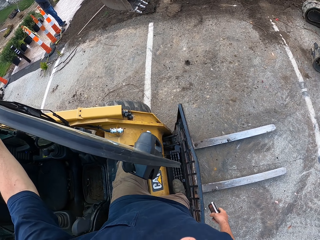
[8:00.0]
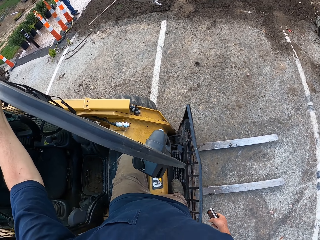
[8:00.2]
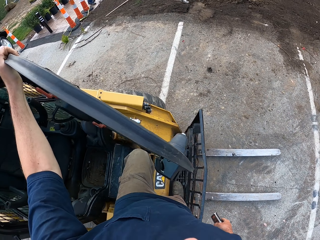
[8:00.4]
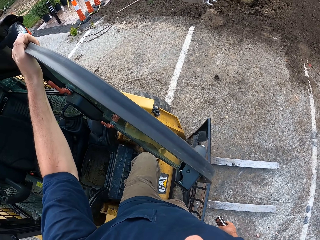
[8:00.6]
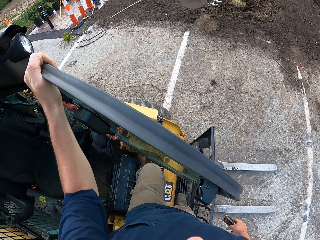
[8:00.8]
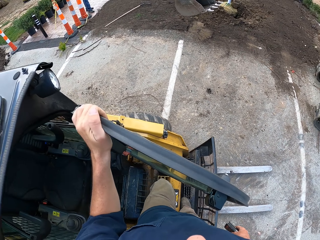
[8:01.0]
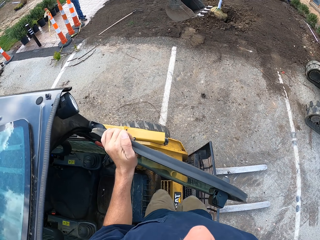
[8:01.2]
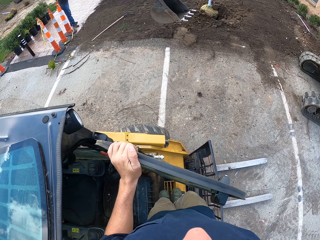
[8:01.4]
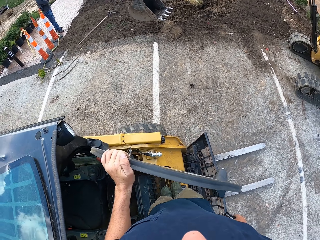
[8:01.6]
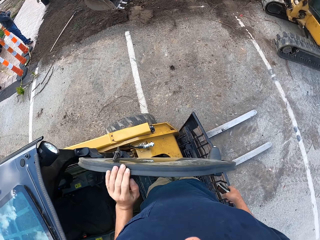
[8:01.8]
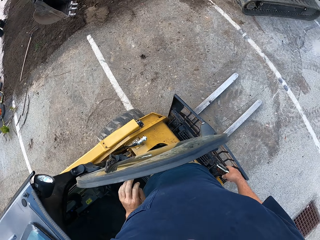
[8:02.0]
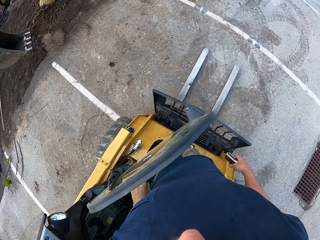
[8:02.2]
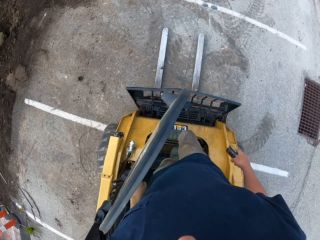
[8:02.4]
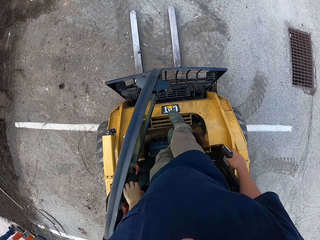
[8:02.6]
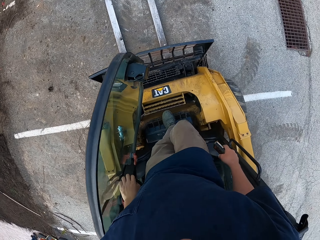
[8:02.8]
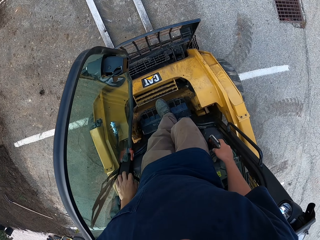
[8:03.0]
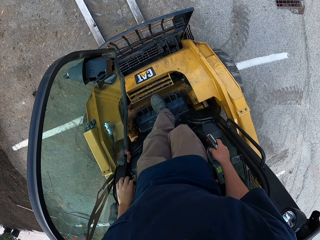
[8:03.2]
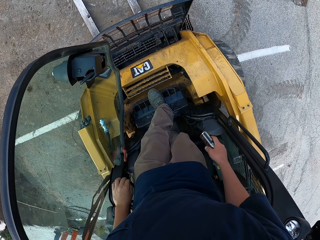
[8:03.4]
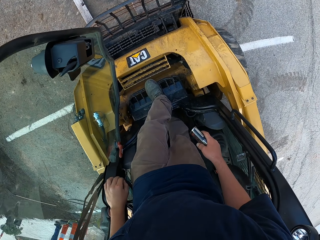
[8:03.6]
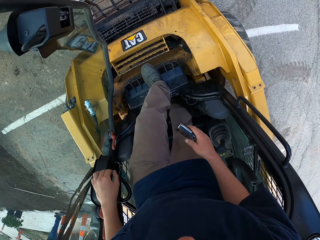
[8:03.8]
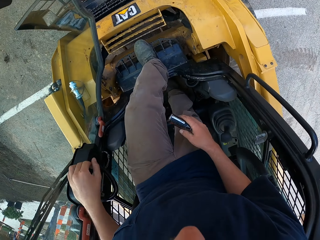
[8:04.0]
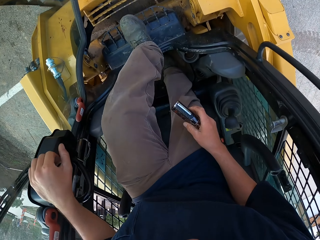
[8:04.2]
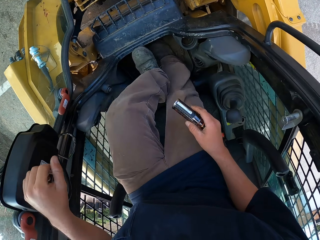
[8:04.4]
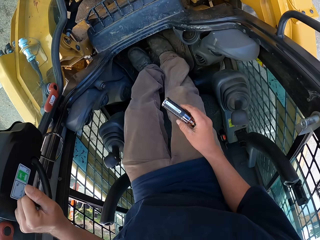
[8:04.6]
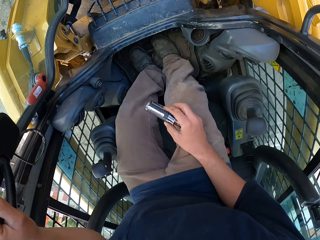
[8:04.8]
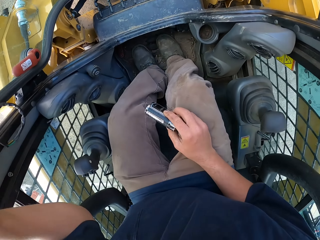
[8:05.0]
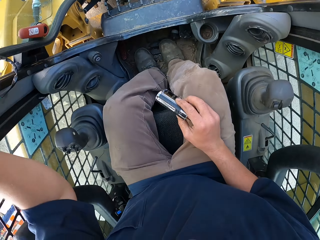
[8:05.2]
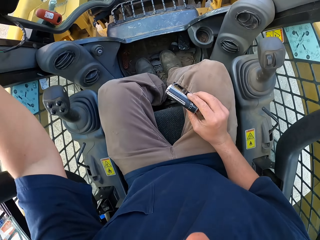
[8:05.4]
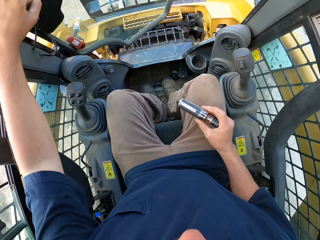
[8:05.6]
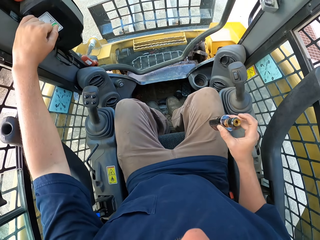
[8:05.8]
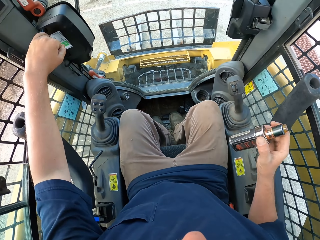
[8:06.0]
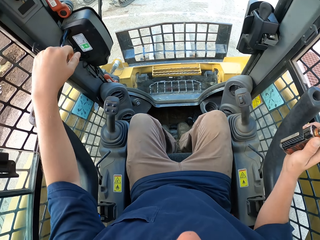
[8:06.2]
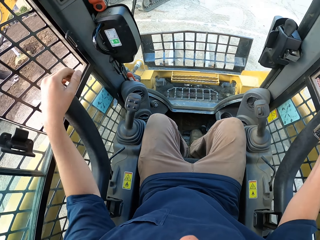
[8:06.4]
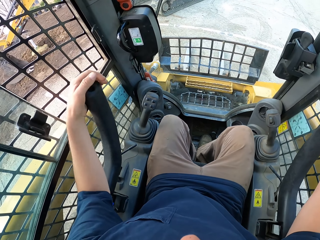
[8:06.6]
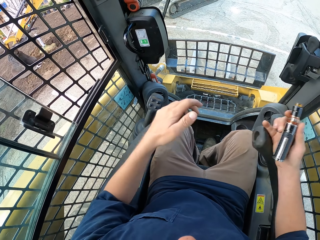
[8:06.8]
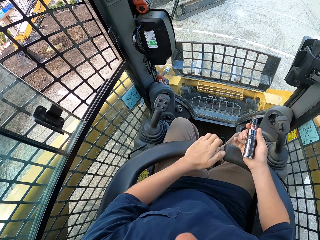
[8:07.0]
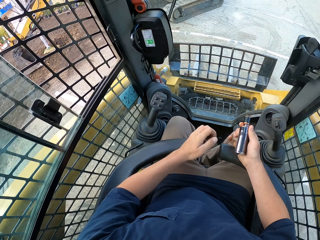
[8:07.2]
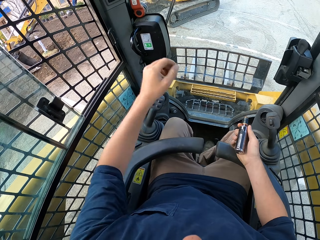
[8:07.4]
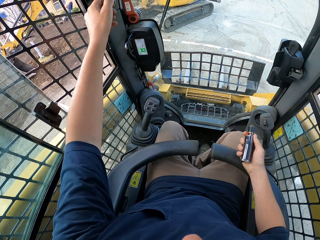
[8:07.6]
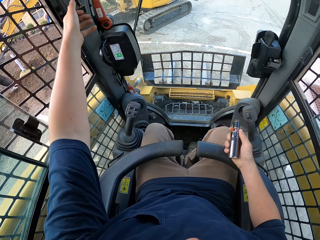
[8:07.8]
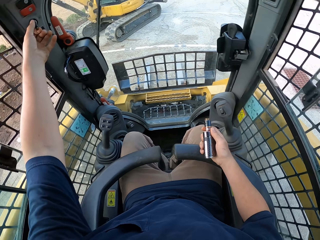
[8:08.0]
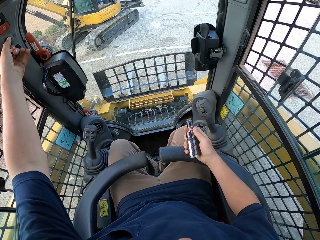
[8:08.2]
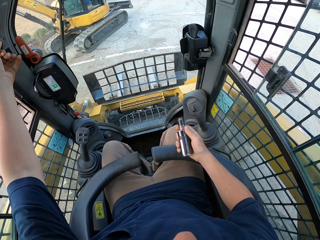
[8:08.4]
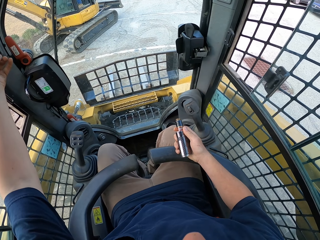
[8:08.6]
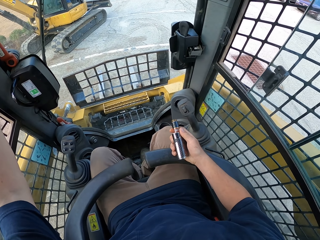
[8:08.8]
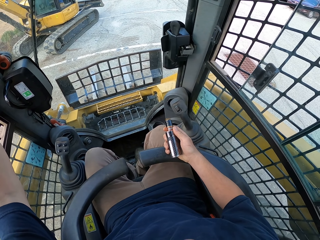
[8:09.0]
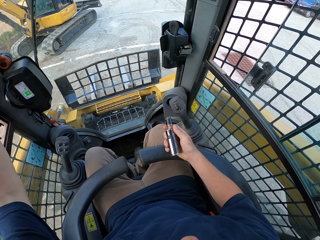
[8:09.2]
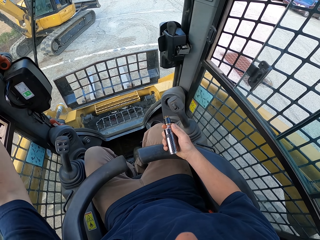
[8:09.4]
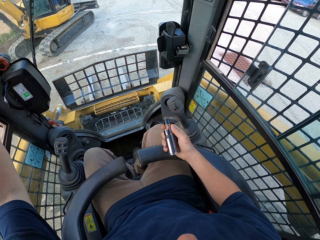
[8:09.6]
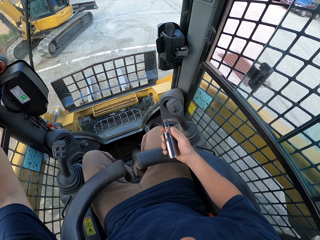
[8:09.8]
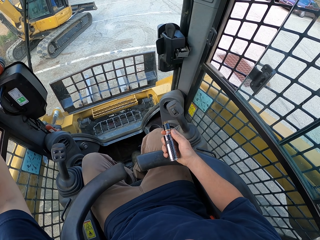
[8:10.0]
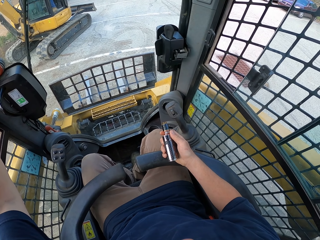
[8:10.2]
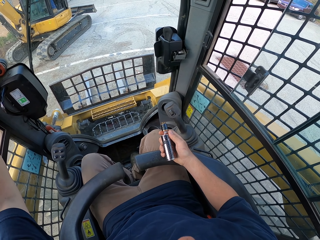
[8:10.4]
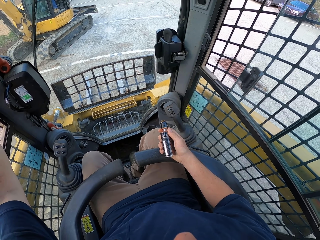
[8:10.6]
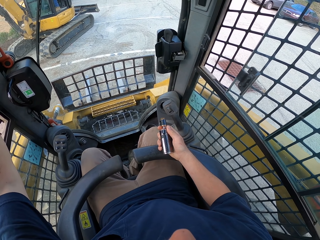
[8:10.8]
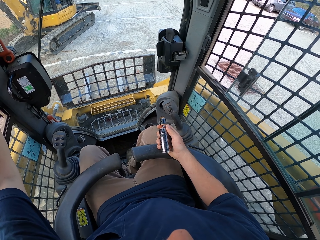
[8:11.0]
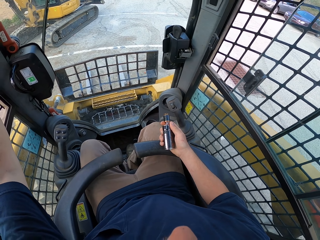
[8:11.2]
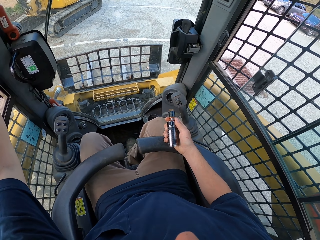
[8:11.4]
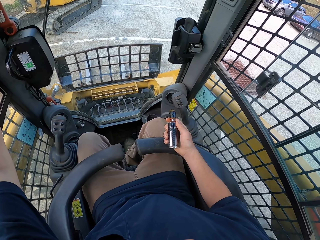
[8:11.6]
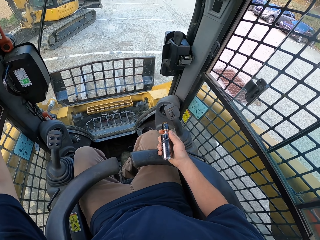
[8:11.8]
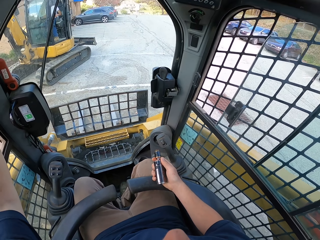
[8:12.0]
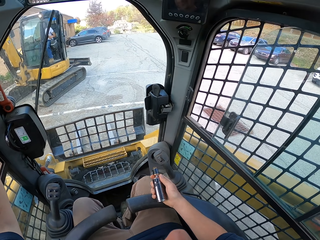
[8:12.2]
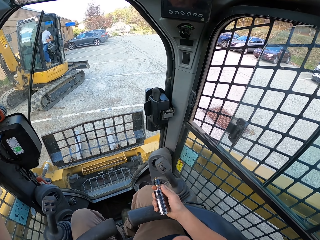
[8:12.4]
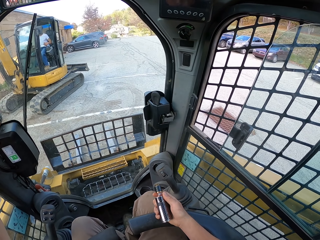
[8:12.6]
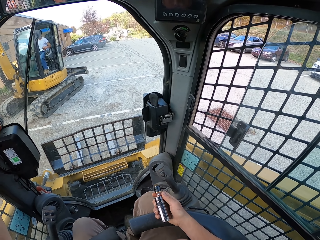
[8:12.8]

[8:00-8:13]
The camera wearer enters the operator cab. They sit on the operator's seat. They put on the safety belt. They prepare themselves in the forklift. They hold the knob. They look around.

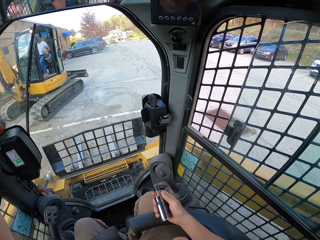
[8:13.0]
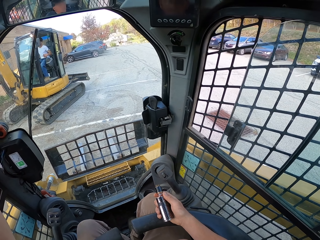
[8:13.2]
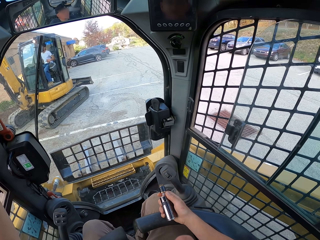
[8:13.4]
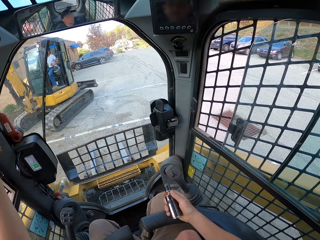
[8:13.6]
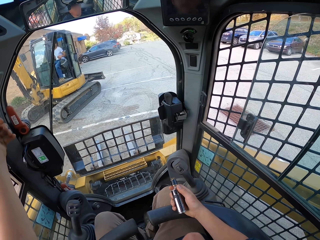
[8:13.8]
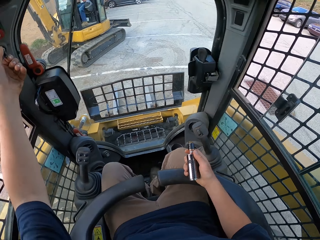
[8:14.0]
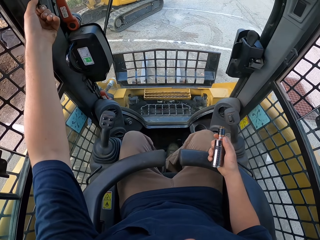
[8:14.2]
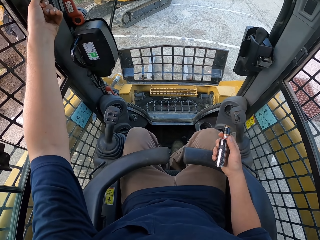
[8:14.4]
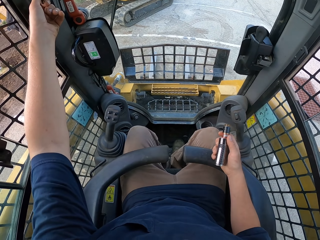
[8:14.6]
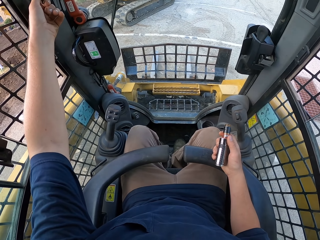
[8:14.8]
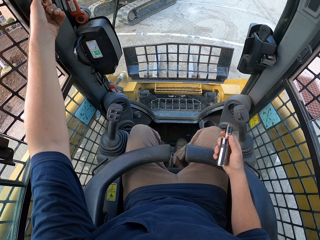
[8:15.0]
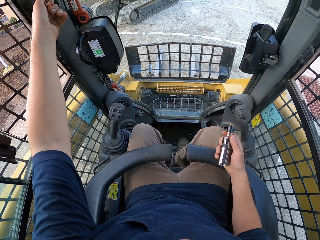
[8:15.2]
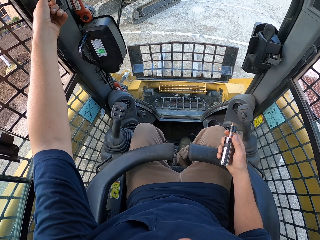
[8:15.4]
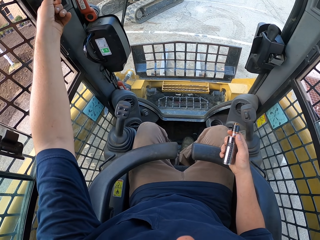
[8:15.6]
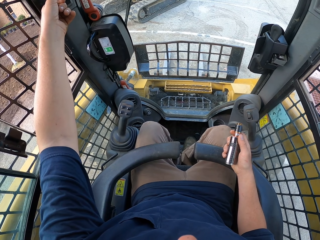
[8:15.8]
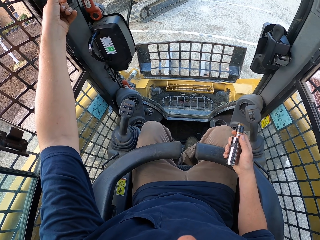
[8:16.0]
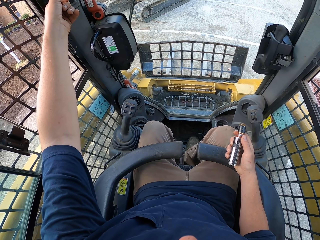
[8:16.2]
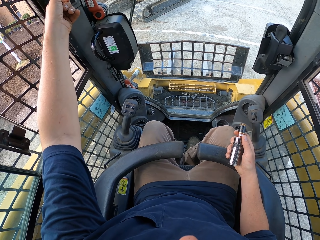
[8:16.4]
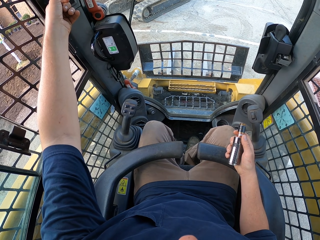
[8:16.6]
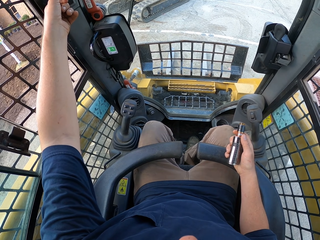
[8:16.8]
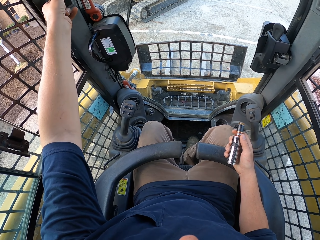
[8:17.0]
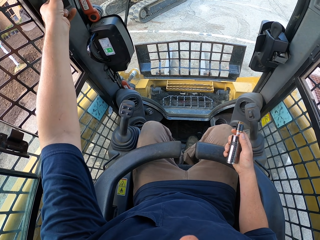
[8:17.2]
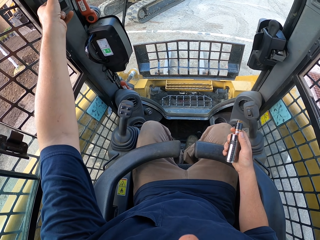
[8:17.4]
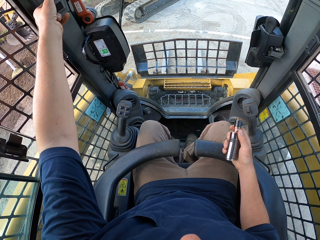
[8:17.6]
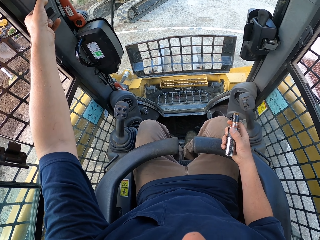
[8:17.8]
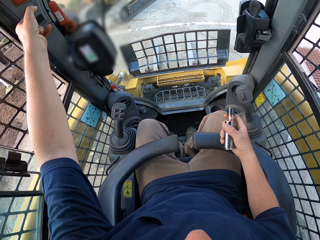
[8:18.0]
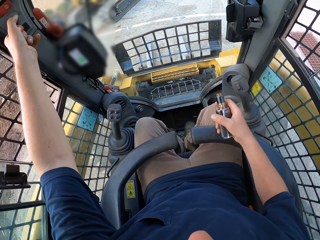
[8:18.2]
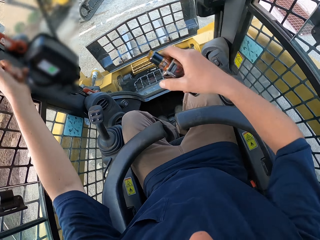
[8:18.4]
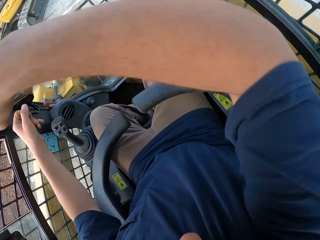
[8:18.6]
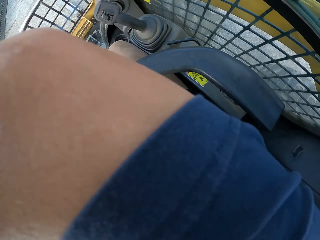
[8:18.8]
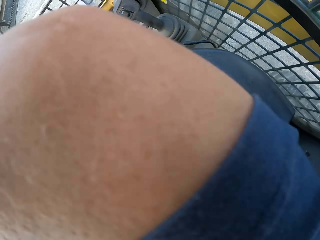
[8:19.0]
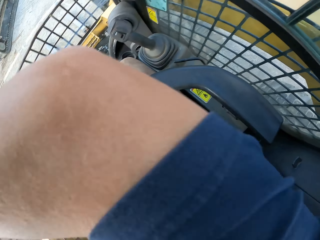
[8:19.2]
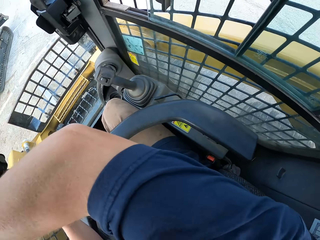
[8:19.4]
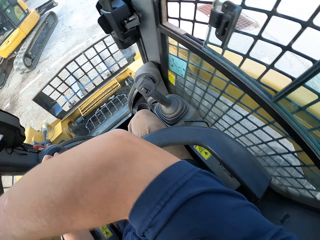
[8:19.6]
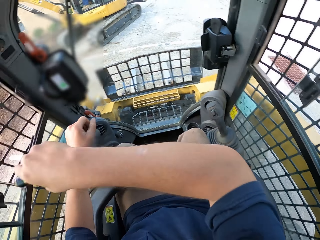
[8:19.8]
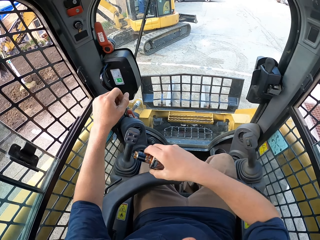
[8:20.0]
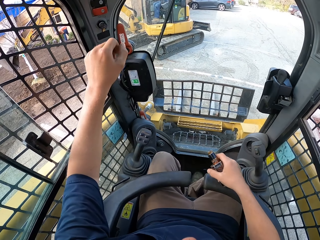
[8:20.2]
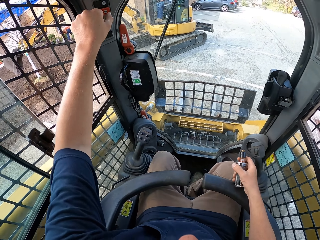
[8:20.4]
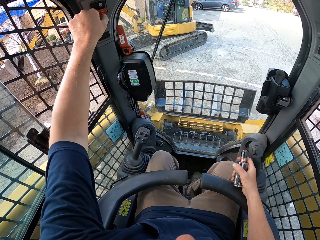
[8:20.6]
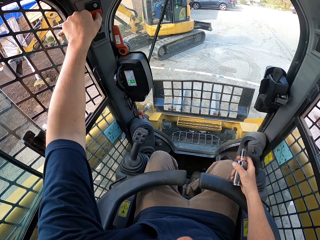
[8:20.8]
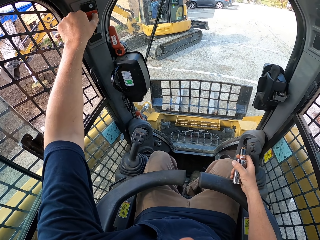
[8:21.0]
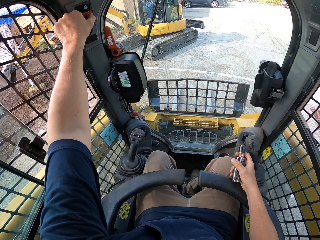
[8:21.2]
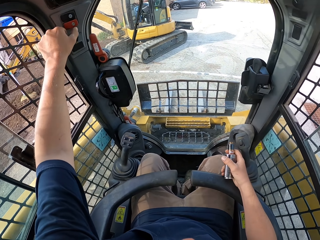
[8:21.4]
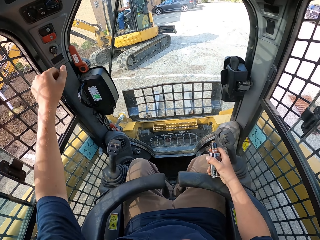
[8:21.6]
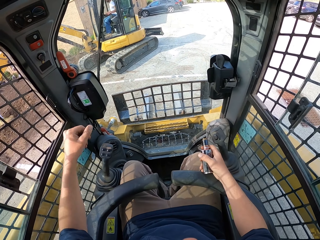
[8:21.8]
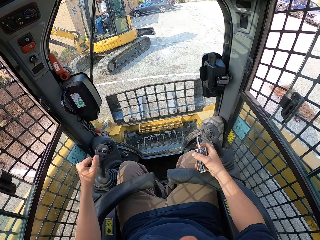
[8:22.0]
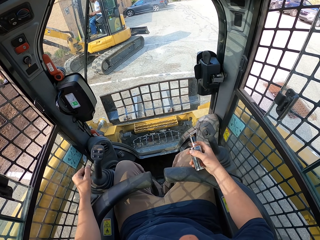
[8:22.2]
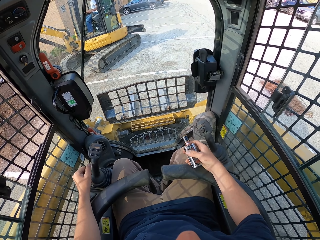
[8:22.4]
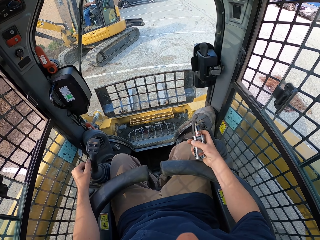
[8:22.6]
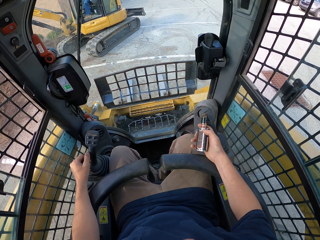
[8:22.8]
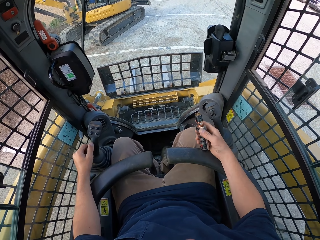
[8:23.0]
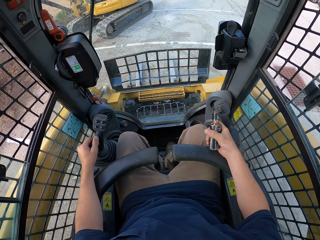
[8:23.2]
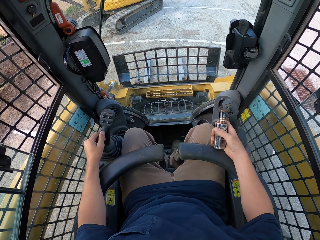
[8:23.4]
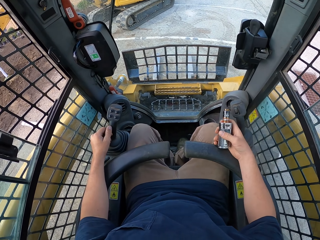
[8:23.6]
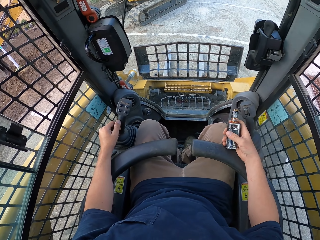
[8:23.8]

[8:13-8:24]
The camera wearer lifts the right hand. They press the button. They rotate the vape on the hand.
